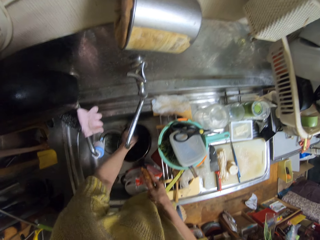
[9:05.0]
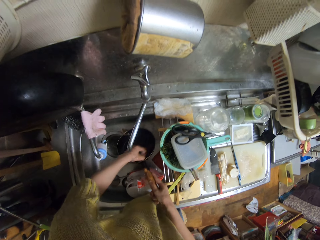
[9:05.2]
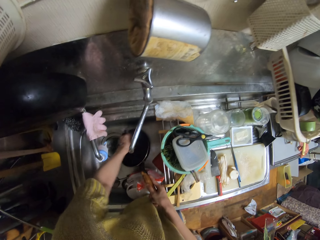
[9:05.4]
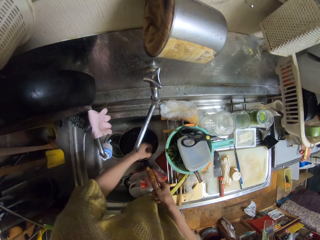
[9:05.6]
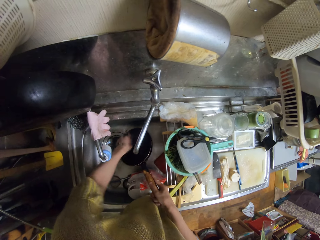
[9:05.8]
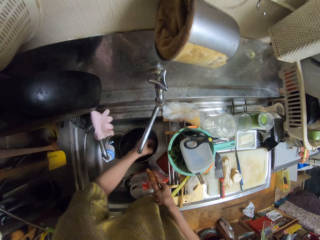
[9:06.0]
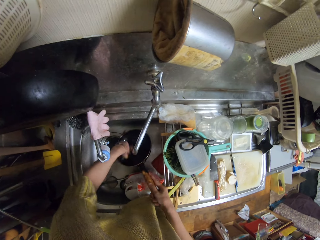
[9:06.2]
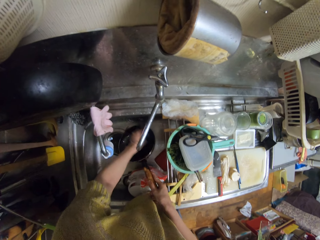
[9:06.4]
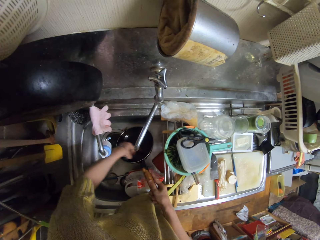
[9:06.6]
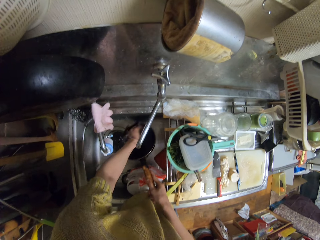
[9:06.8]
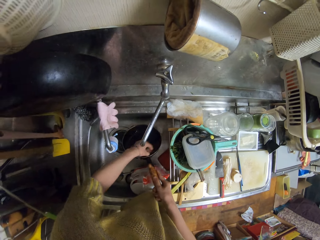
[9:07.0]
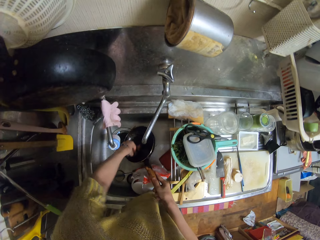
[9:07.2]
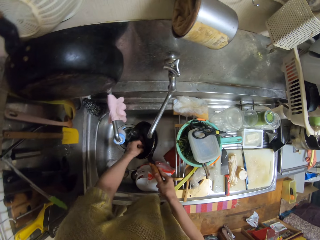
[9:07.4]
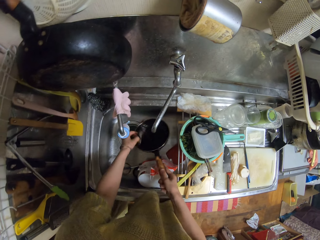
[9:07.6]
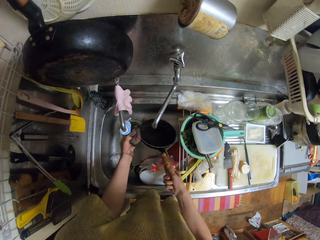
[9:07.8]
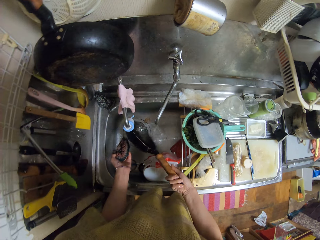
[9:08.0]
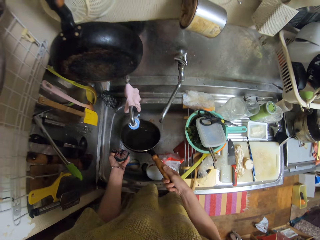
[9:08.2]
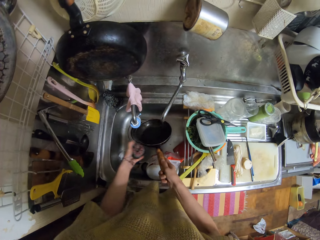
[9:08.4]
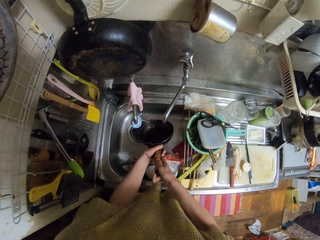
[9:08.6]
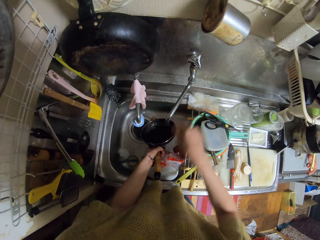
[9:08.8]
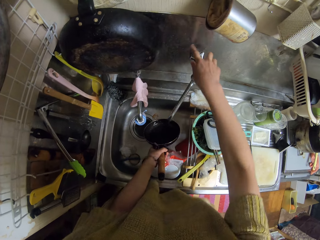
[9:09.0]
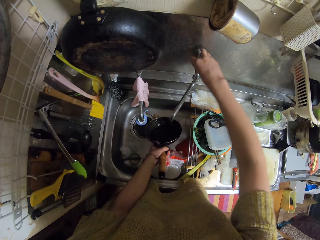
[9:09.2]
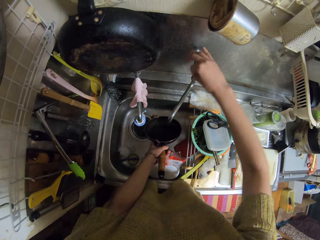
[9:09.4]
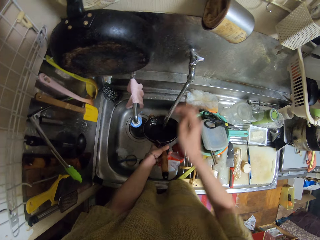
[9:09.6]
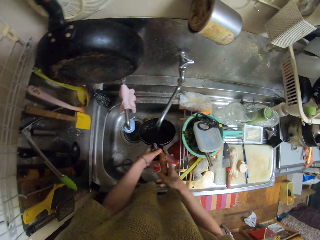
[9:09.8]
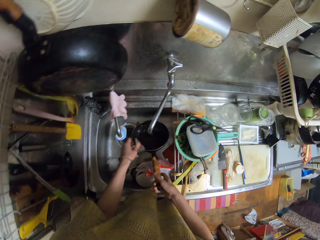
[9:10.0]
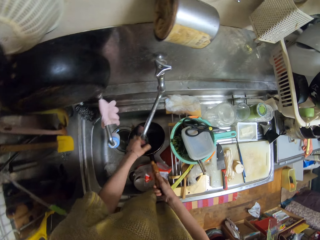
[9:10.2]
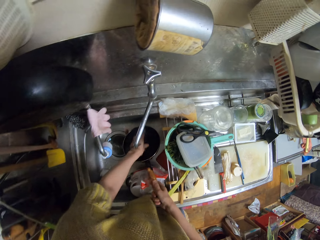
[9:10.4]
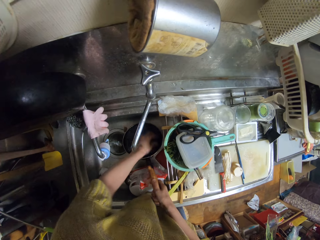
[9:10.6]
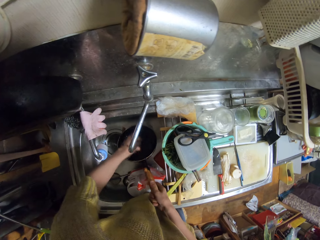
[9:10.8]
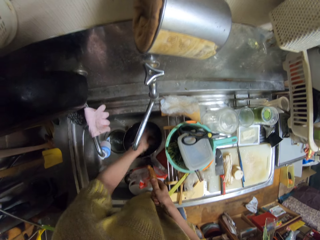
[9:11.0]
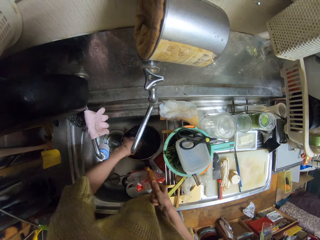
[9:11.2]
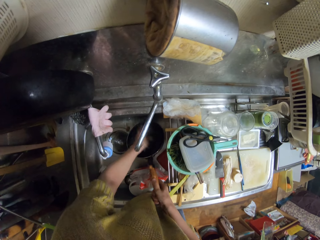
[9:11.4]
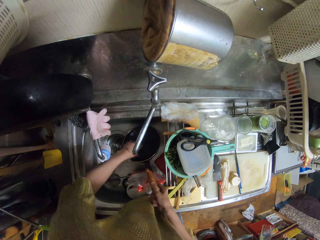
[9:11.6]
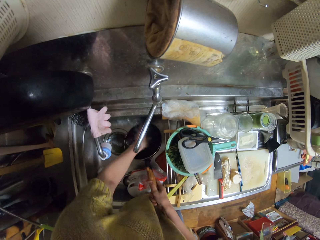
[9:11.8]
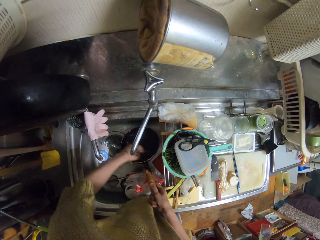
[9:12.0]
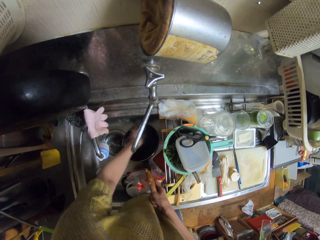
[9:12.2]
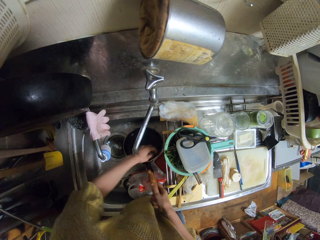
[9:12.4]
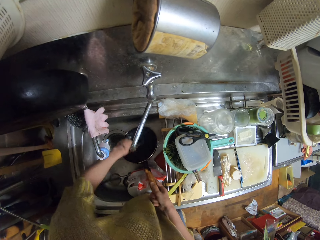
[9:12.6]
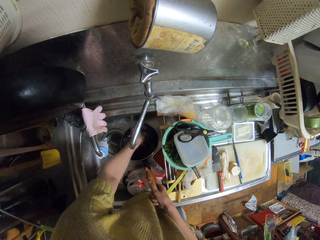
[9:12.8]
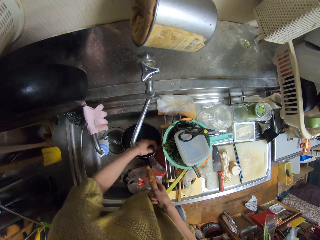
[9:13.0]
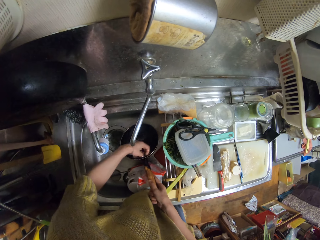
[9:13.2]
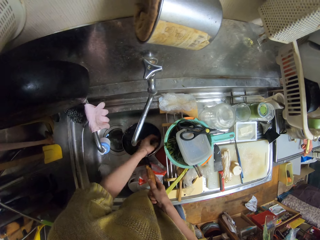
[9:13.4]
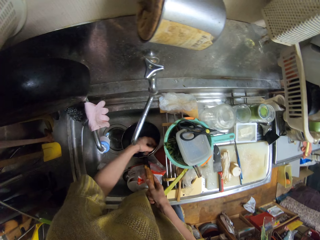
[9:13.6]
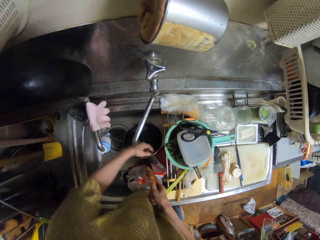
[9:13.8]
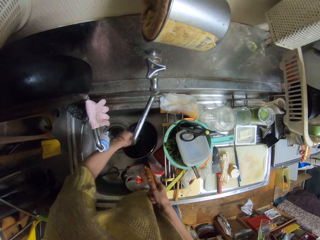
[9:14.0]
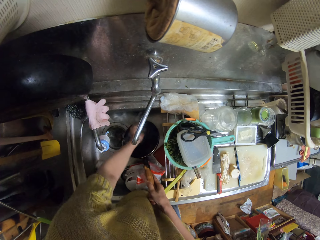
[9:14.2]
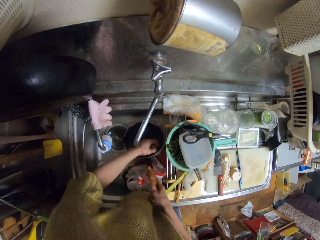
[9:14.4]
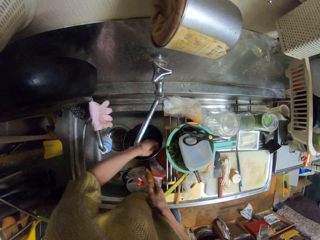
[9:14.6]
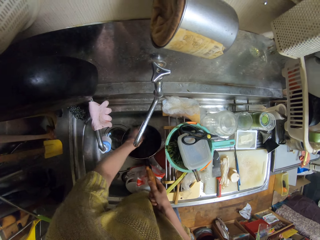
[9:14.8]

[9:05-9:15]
The camera wearer opens the tap more. They scrub the fry pan with a scouring pad.

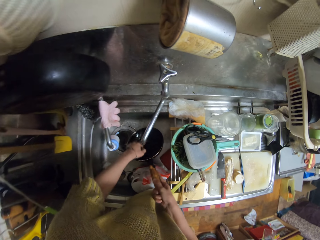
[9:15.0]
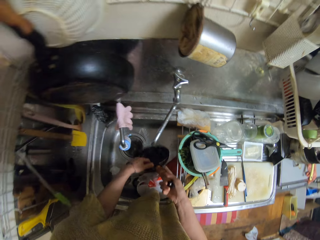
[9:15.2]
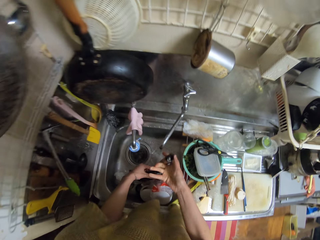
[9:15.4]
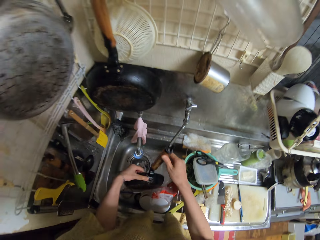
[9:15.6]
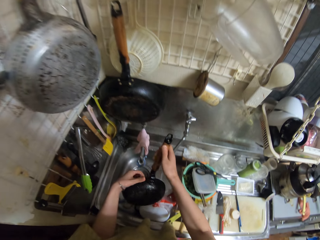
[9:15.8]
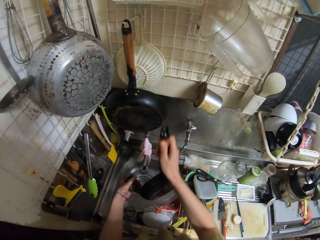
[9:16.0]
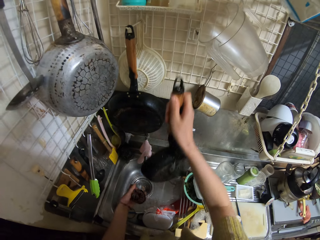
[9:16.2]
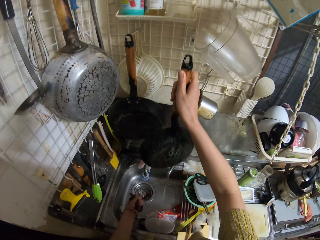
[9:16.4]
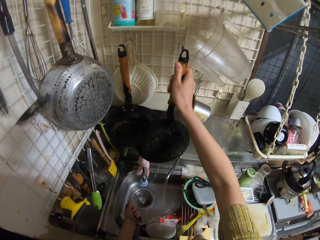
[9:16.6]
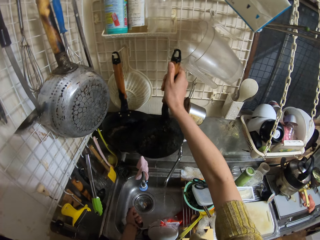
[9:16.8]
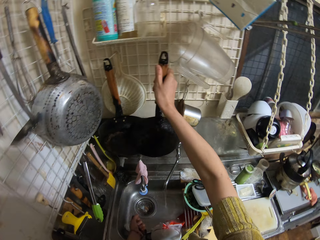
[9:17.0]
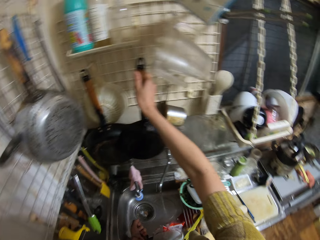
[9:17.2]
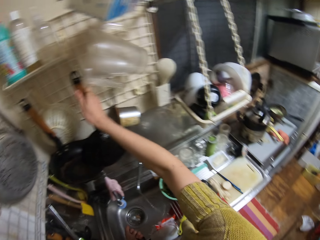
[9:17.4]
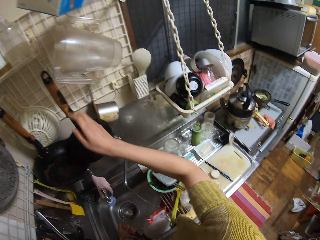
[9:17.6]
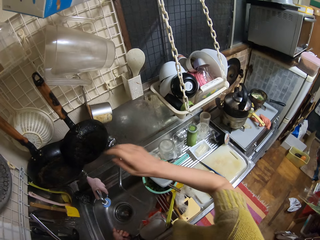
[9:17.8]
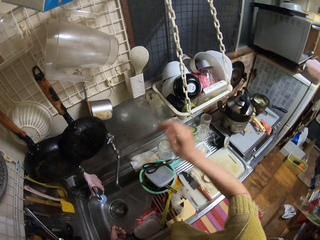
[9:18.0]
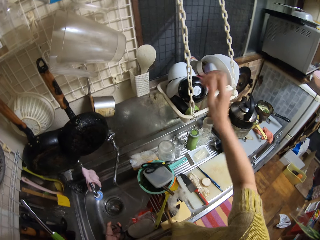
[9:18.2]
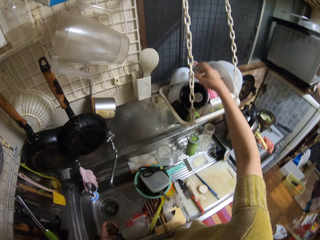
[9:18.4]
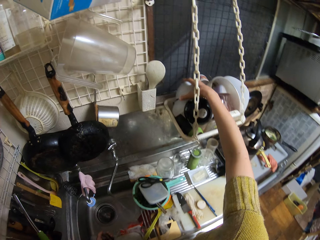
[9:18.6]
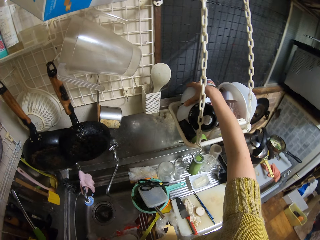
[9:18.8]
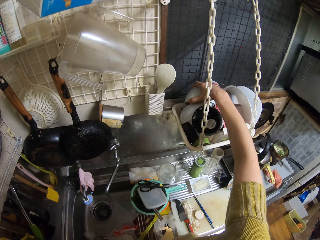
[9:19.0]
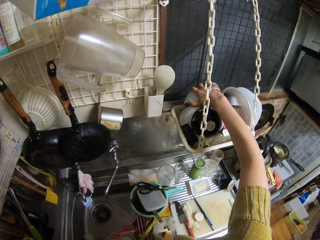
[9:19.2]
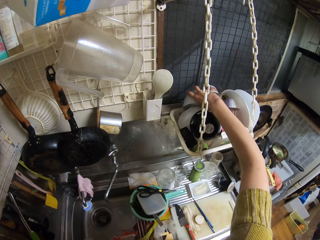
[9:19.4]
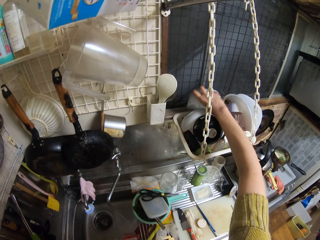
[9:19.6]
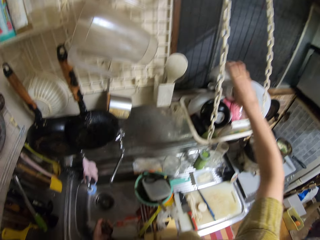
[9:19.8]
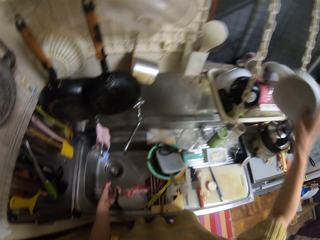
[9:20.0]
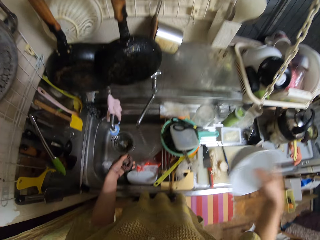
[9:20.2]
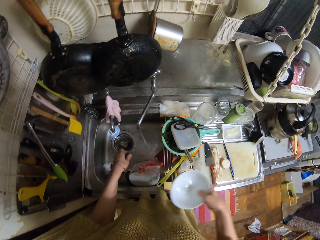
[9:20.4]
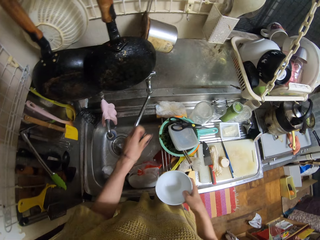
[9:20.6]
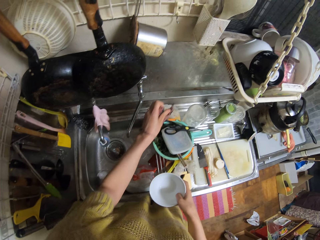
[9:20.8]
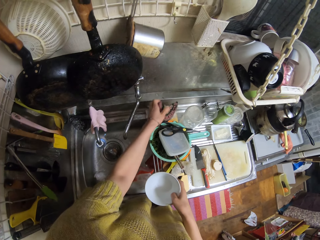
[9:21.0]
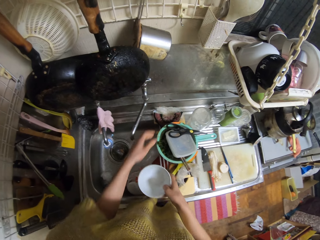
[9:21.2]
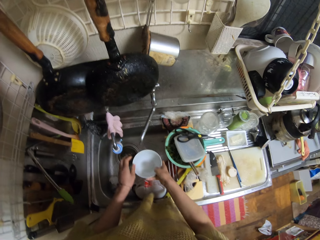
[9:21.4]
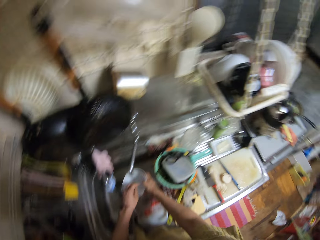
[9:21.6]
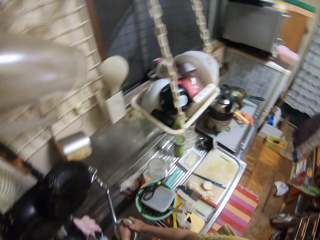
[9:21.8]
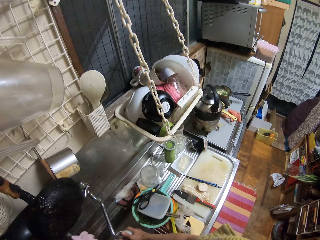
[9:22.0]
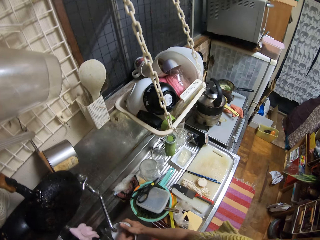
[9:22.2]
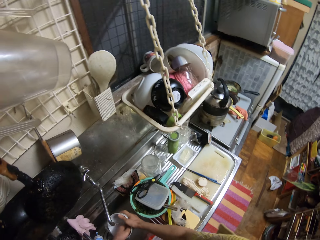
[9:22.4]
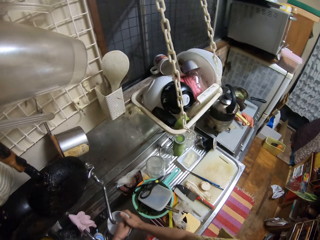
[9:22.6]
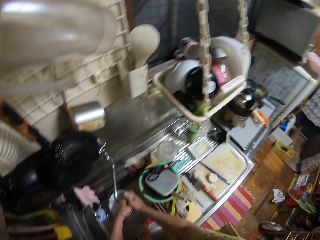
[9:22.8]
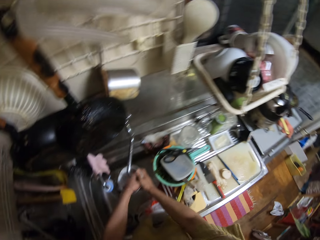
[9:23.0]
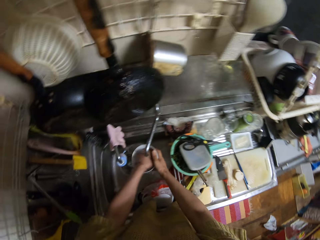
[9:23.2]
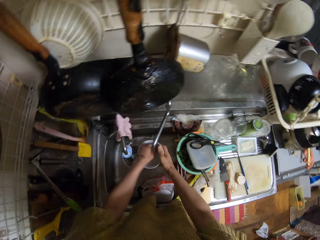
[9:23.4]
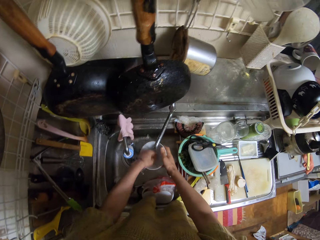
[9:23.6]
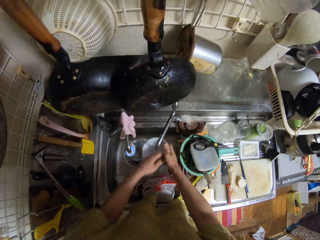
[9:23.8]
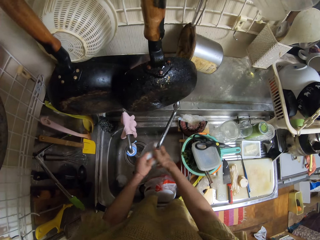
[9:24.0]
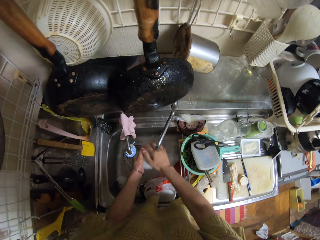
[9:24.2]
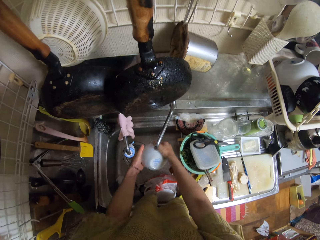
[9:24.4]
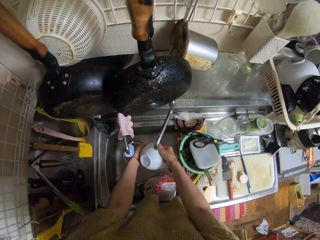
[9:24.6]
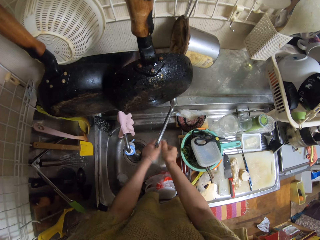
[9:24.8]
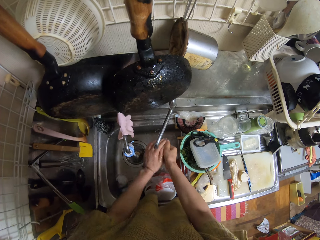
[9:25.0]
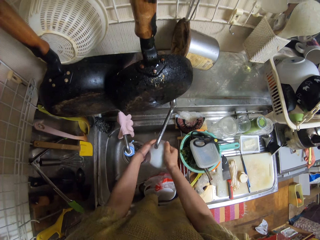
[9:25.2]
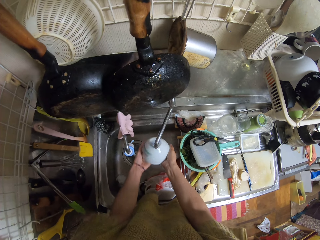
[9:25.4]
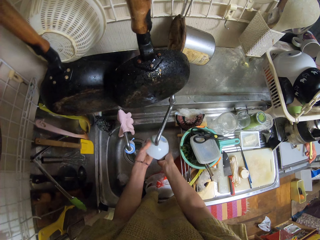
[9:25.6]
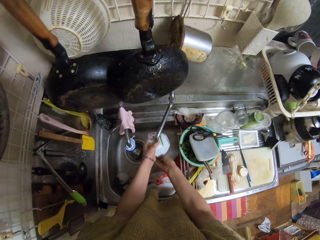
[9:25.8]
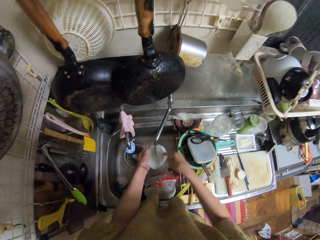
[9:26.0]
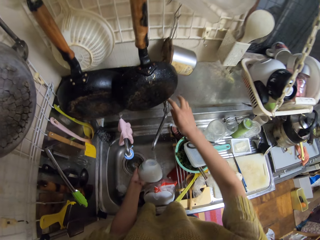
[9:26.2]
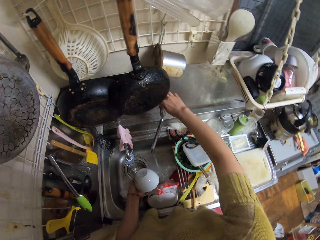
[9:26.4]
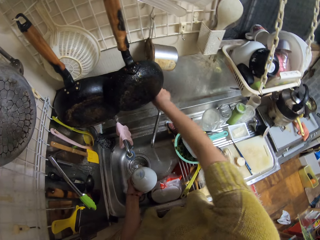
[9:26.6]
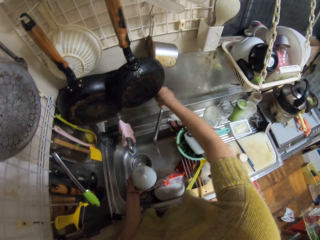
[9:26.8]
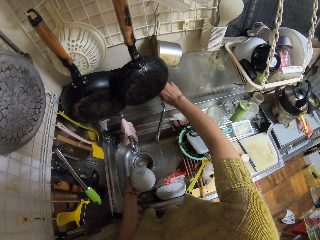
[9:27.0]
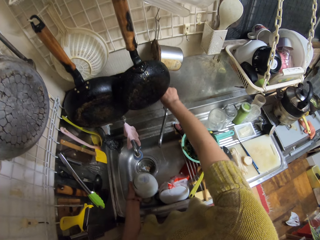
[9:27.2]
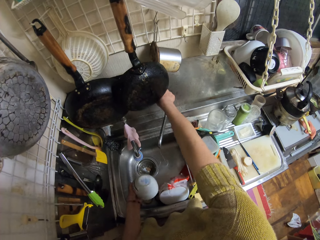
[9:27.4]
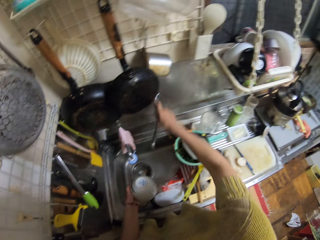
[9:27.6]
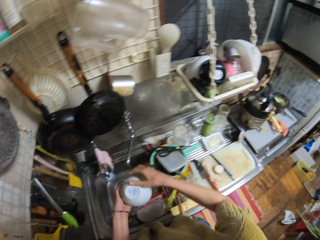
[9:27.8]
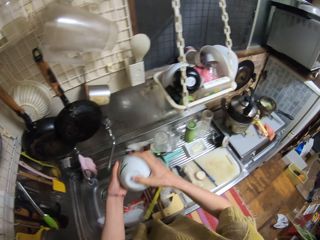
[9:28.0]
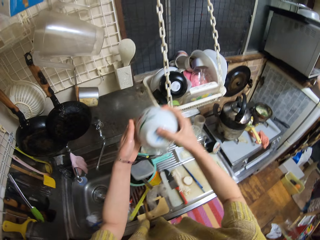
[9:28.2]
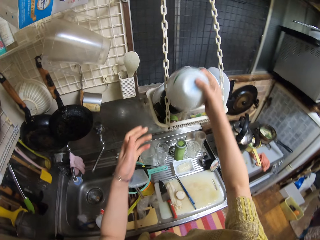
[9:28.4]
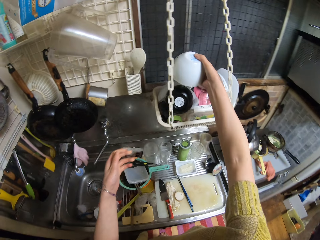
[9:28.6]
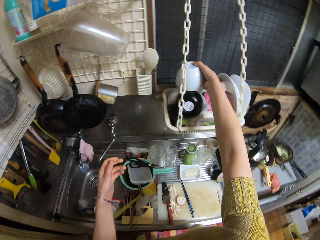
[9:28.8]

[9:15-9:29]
The camera wearer lifts up the frying pan from a kitchen sink. She hangs the frying pan on a rack. She removes a plate from the plate tray. She drops a sponge or kitchen towel on the kitchen sink. She washes the plate with her right hand. She closes the tap with her right hand and shakes the plate in her left hand.
